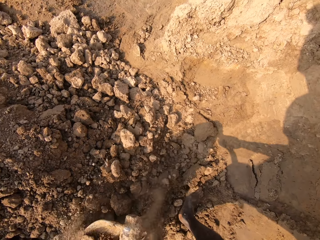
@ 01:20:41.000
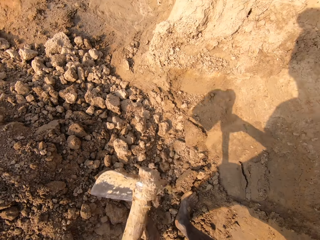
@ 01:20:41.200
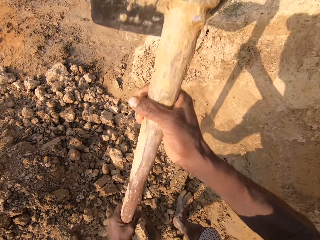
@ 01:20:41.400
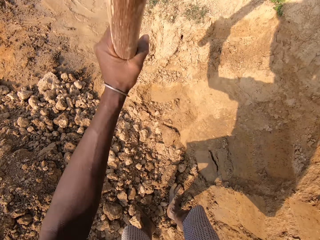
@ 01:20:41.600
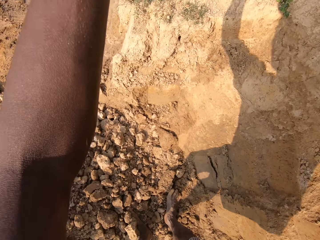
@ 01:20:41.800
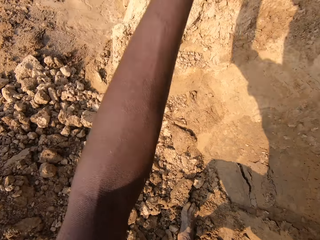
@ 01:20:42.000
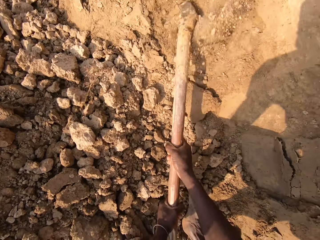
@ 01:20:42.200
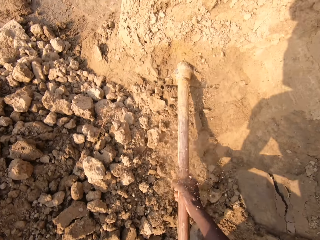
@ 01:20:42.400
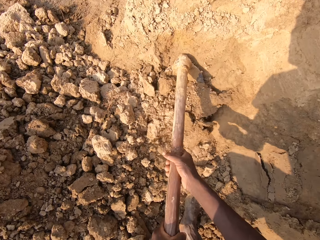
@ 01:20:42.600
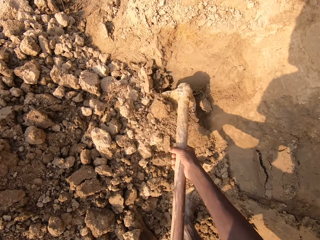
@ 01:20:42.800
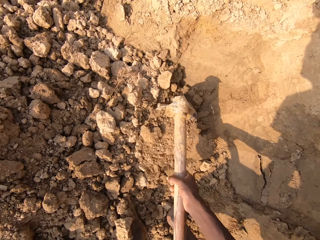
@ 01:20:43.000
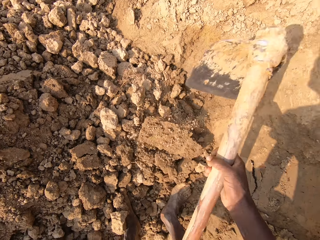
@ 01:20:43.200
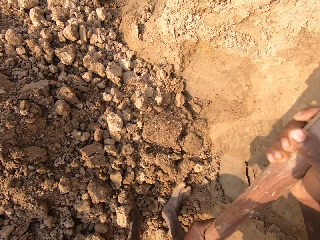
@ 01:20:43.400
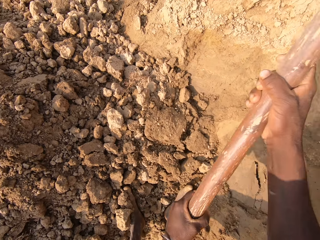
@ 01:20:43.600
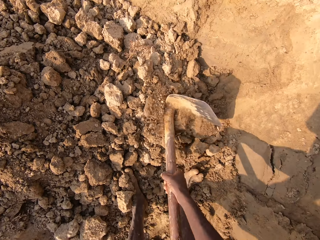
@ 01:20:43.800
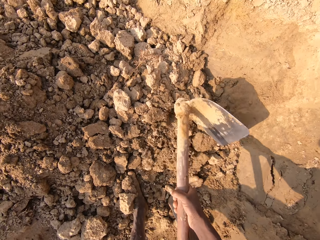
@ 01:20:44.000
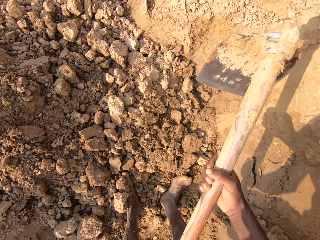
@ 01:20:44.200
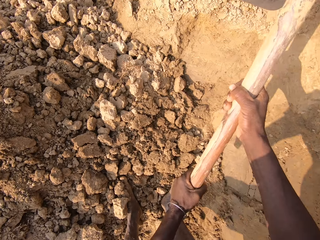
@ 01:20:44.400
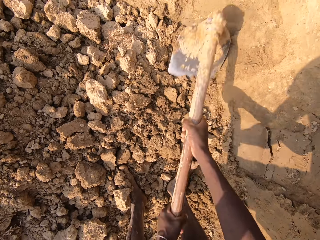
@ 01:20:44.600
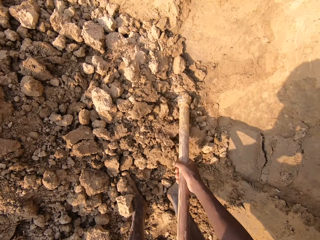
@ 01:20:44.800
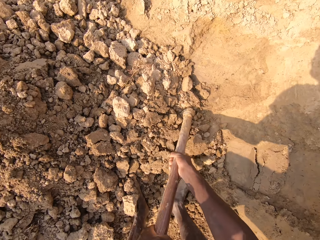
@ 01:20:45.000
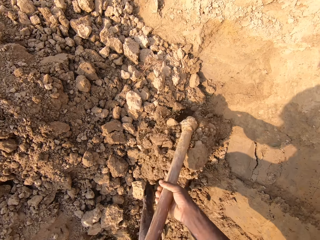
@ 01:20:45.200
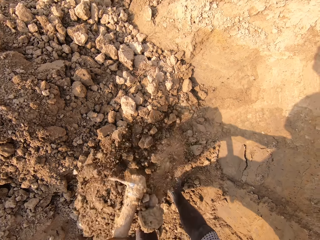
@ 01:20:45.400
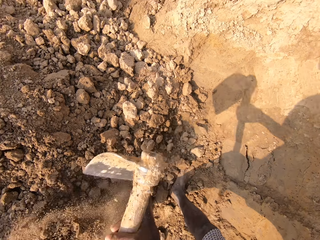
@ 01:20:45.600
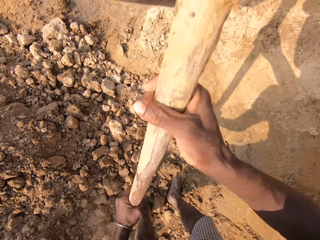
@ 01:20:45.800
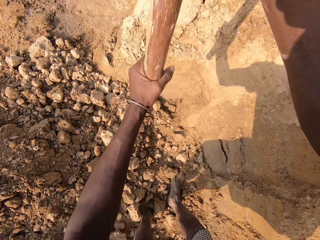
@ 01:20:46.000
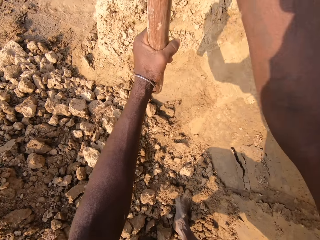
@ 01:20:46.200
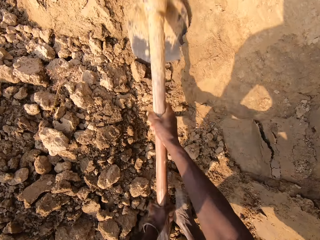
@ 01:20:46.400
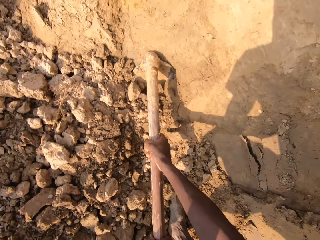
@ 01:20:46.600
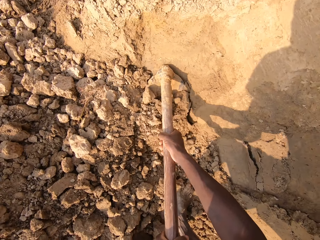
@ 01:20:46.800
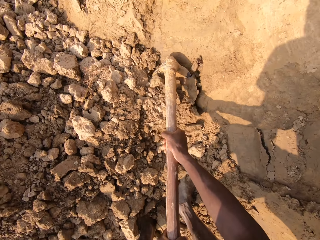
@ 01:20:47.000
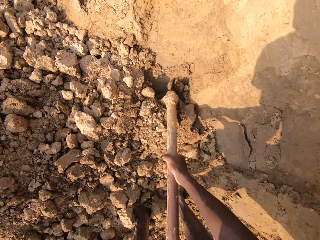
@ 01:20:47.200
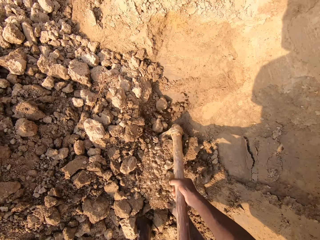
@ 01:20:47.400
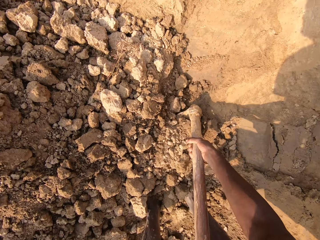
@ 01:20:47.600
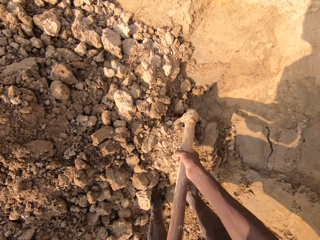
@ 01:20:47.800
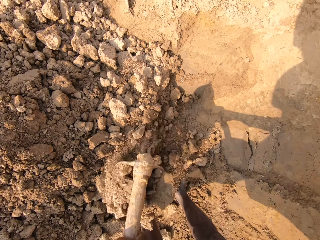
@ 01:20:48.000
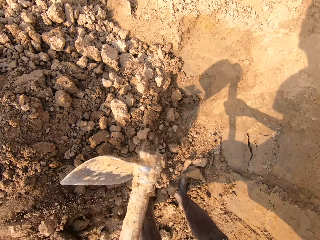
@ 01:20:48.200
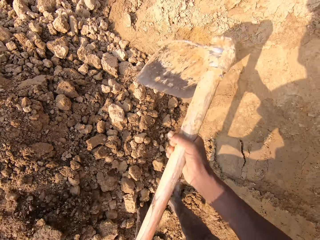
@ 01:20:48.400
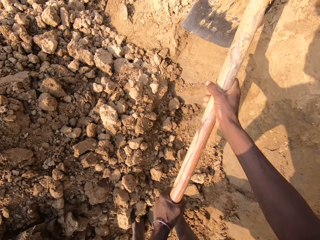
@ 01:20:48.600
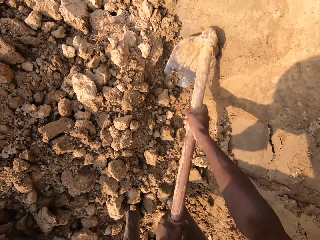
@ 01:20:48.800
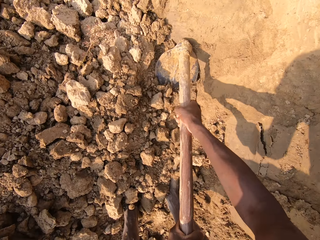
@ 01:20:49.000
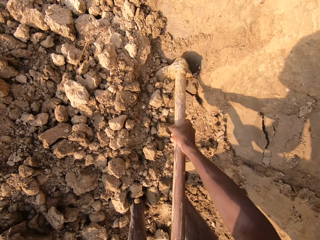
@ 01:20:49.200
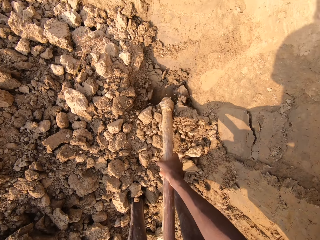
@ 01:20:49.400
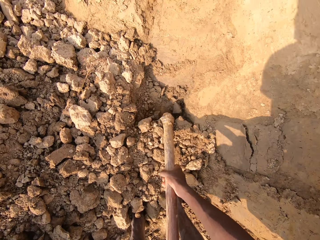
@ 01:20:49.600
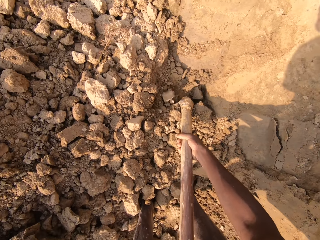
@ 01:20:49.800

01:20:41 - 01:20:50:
The camera wearer breaks the heap of sand with a hoe or jembe. He digs the soil. He breaks the pieces of hardpan of soil with the jembe. He scoops sand with the hoe in his hand. He digs the soil.

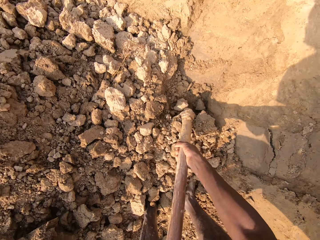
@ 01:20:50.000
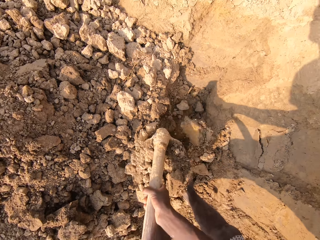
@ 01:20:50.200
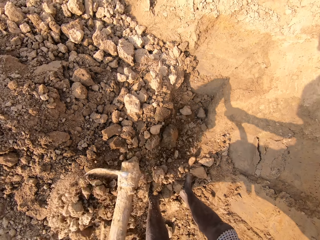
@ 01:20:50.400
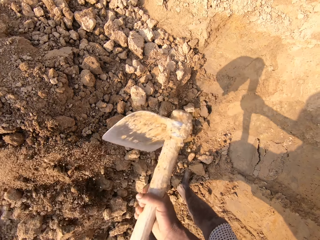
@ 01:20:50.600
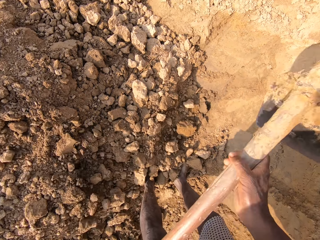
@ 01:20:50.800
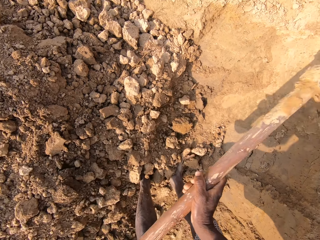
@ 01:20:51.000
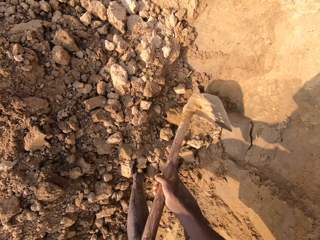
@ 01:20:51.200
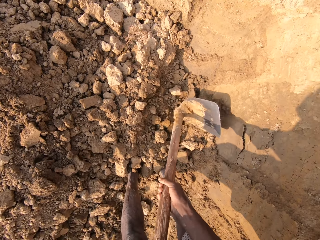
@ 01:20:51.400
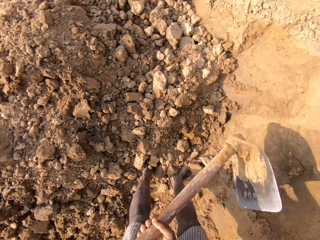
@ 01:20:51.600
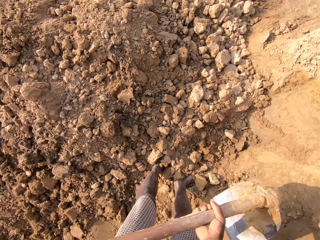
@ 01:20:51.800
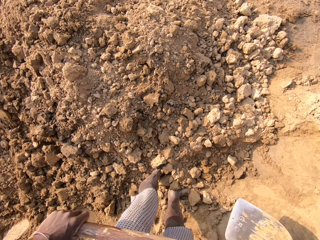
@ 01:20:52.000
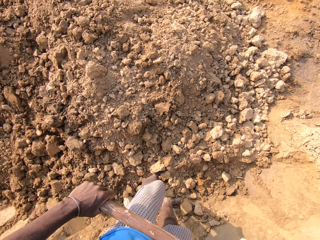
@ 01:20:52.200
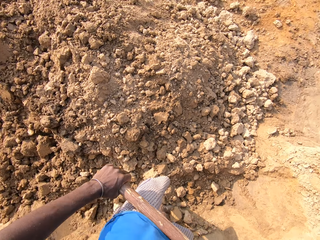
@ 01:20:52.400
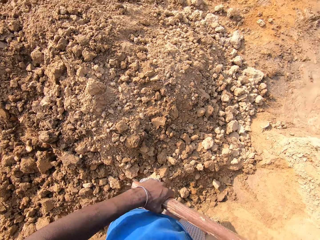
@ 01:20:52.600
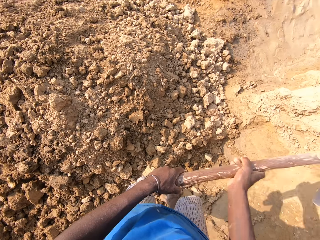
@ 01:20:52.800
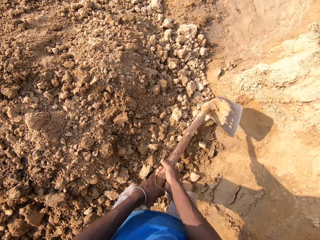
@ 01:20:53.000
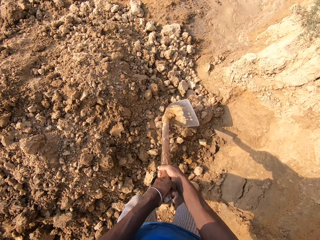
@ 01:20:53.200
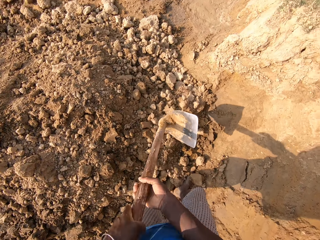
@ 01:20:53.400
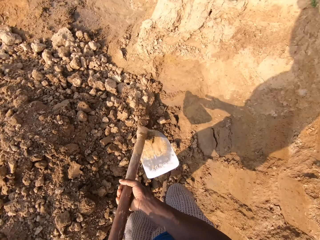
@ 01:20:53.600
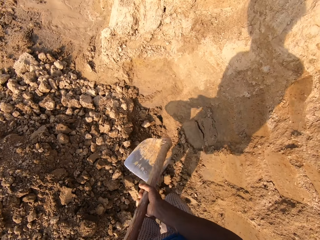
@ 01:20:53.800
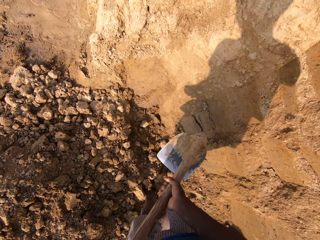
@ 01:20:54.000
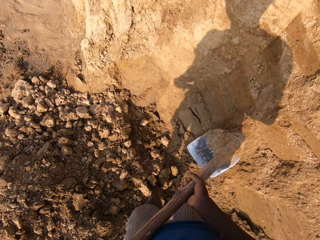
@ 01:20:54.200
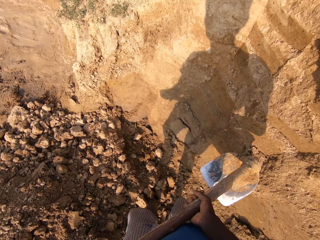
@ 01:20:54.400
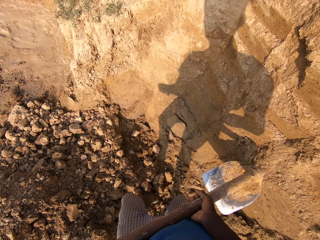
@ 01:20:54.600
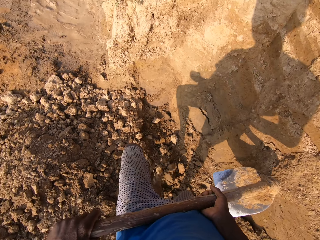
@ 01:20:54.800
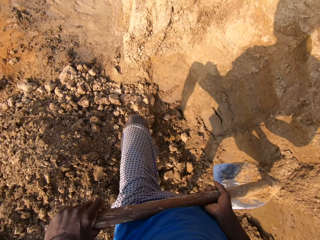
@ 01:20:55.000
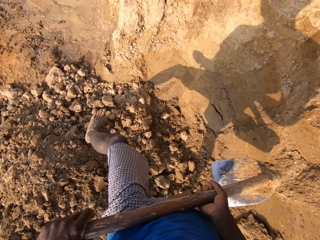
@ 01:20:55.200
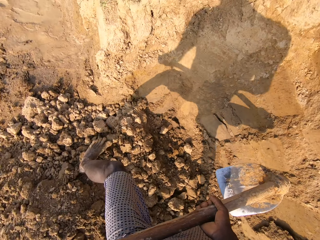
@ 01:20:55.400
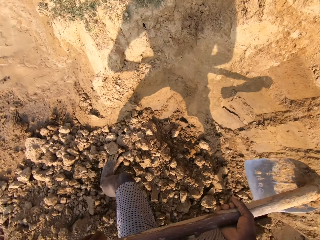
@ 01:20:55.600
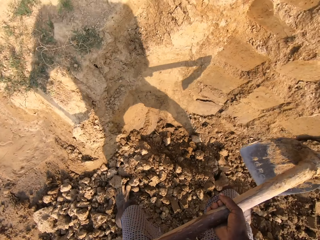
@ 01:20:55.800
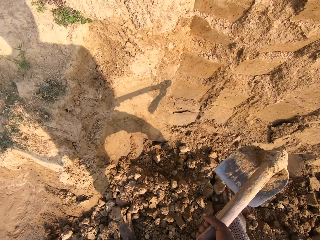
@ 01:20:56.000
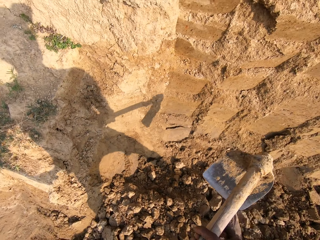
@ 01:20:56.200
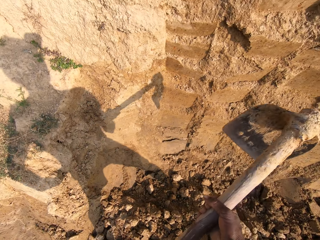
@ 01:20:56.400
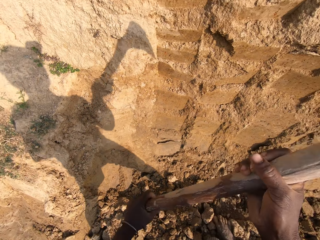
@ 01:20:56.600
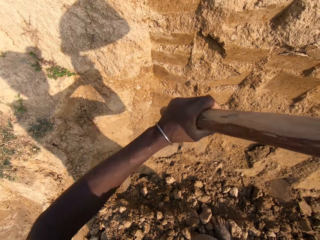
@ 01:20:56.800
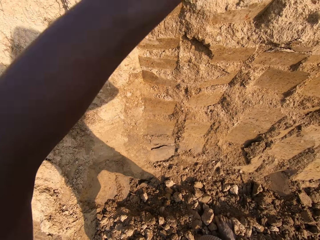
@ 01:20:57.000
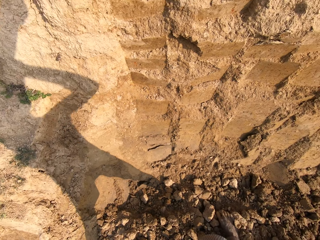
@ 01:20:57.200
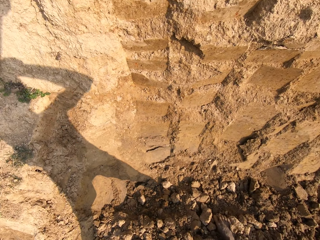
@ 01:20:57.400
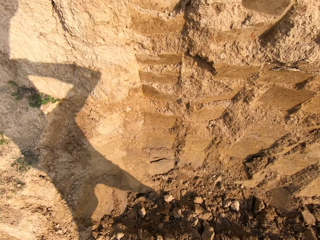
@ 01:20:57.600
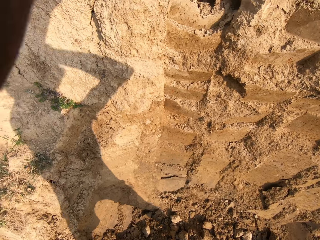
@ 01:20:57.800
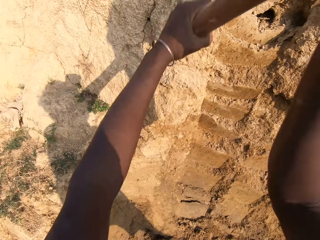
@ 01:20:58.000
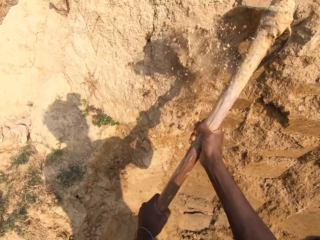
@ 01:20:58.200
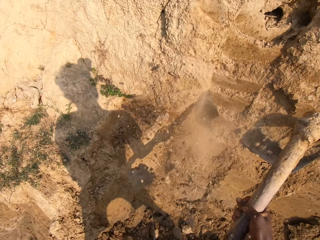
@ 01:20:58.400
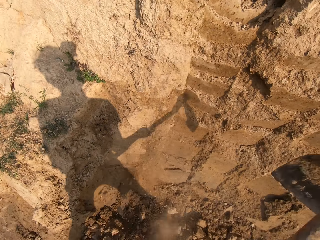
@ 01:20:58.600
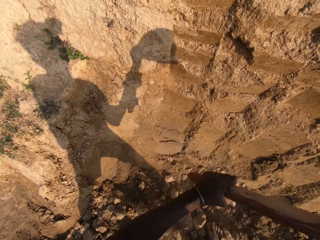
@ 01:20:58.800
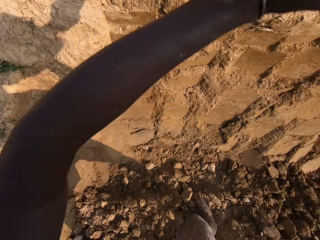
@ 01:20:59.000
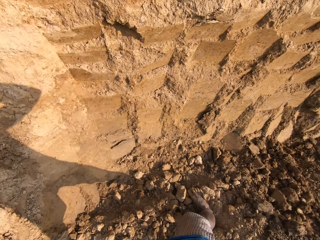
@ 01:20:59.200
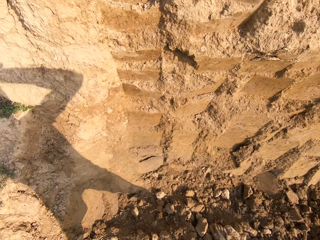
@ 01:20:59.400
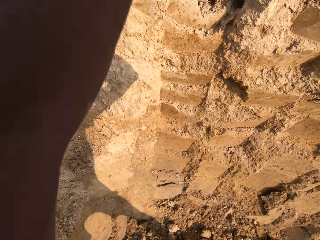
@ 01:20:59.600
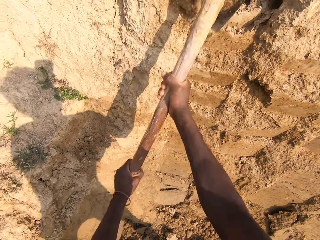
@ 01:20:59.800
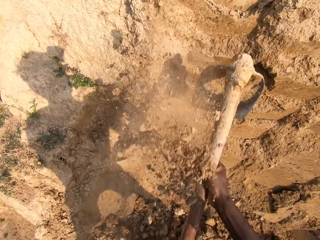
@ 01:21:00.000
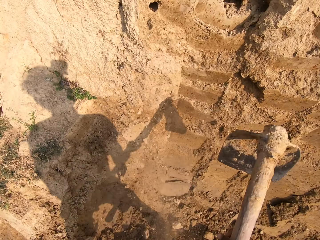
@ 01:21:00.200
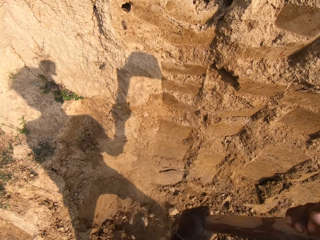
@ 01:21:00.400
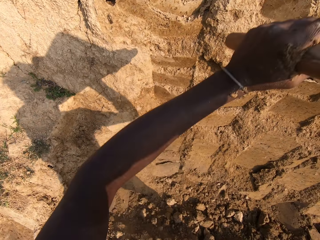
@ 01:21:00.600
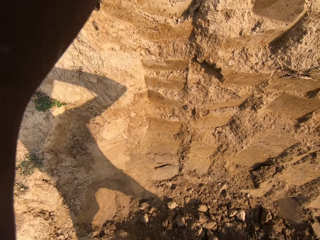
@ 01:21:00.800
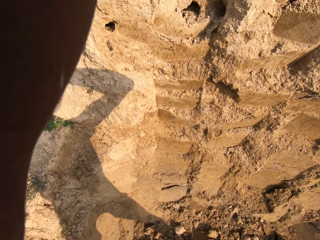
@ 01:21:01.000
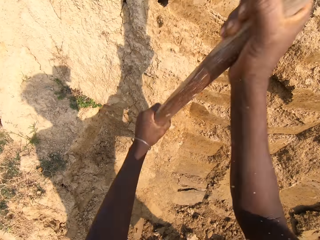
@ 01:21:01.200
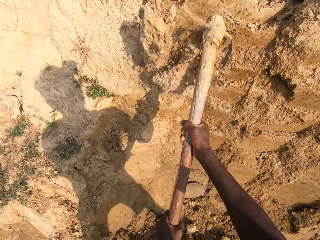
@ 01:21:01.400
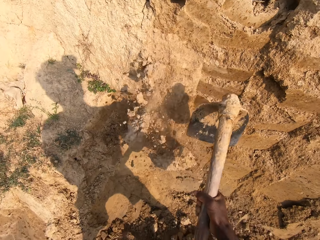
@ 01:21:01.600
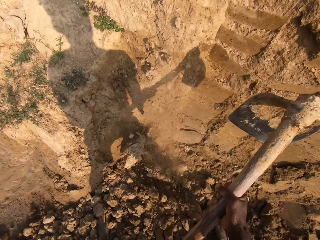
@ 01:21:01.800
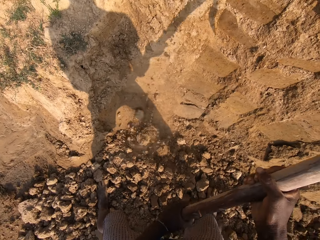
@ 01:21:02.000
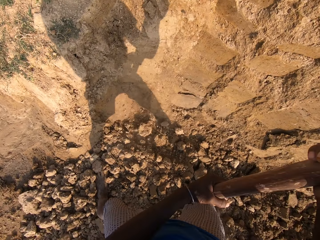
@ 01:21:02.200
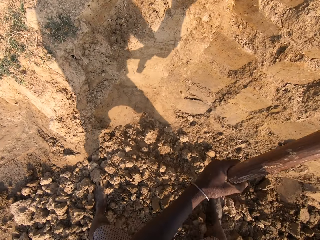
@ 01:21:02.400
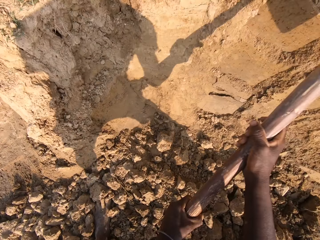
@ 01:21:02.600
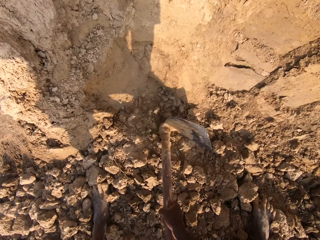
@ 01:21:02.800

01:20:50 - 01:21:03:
The camera wearer collects the soil with a jembe or hoe. They break the pieces of hardpan of soil with the jembe. They hold the jembe. They move closer to the heap of sand. They dig the soil. They break the heap of sand with the hoe.
